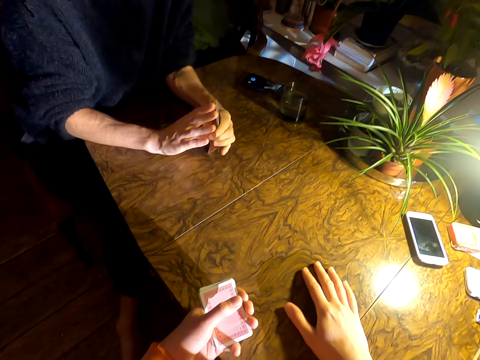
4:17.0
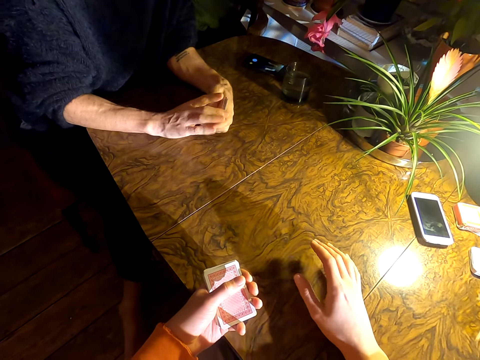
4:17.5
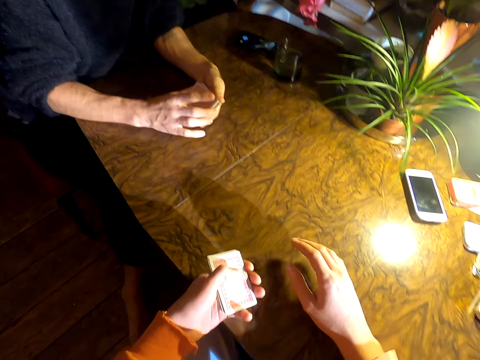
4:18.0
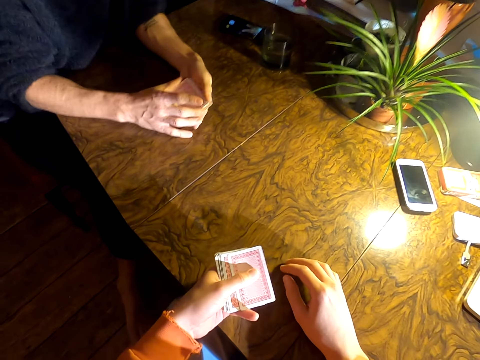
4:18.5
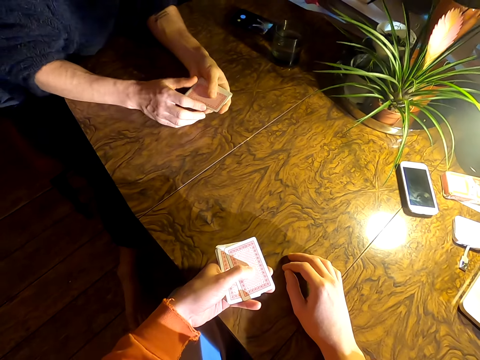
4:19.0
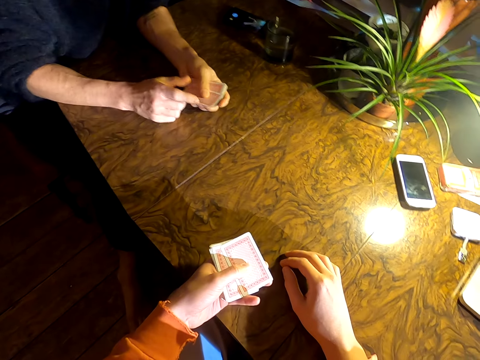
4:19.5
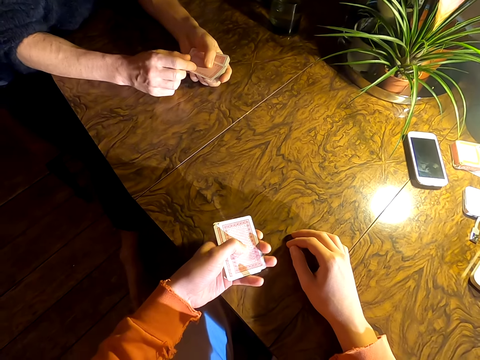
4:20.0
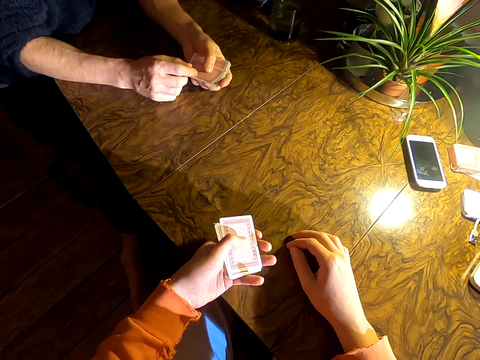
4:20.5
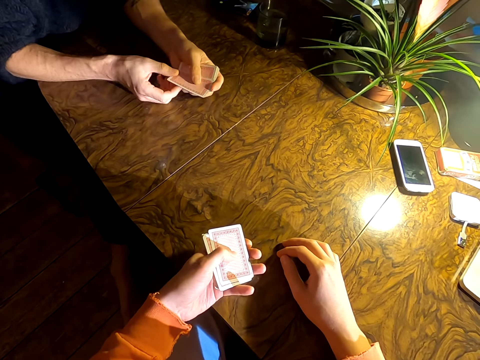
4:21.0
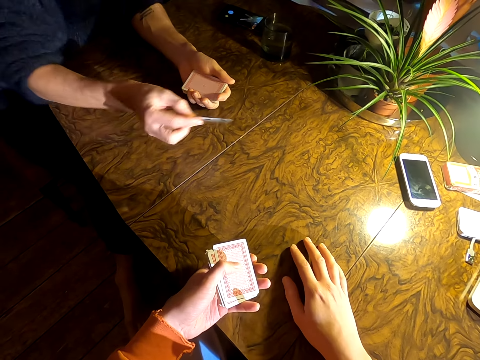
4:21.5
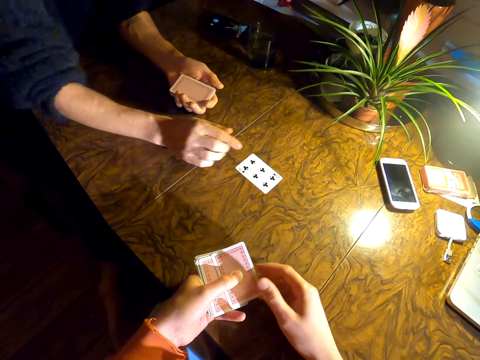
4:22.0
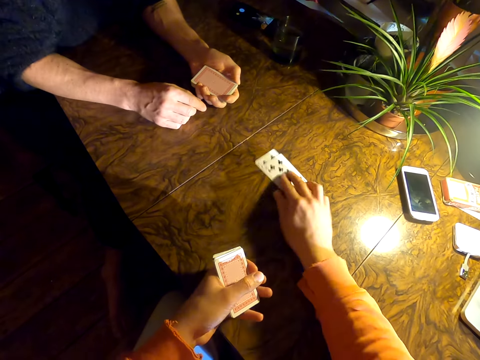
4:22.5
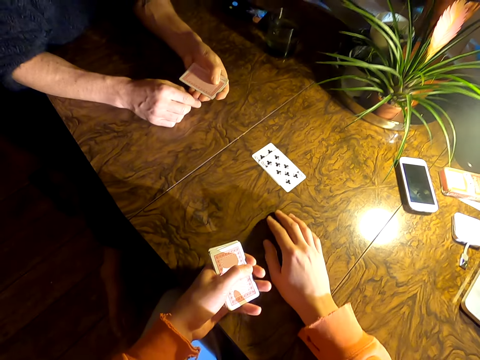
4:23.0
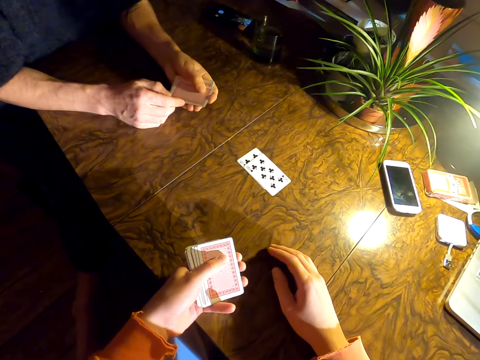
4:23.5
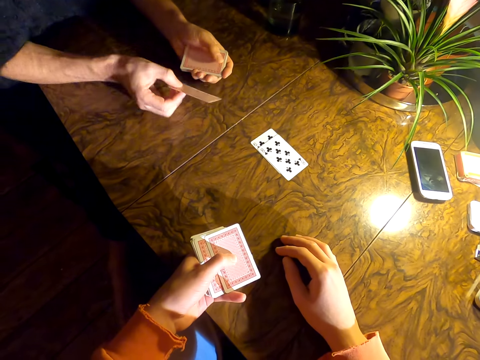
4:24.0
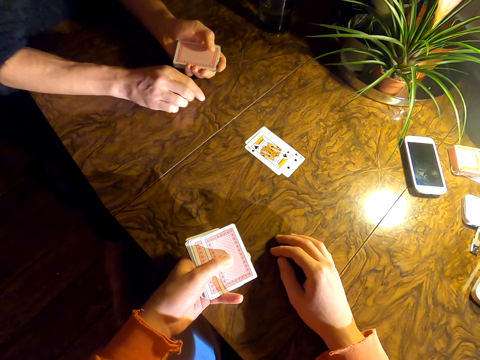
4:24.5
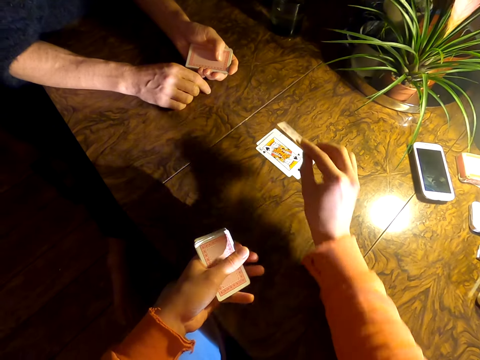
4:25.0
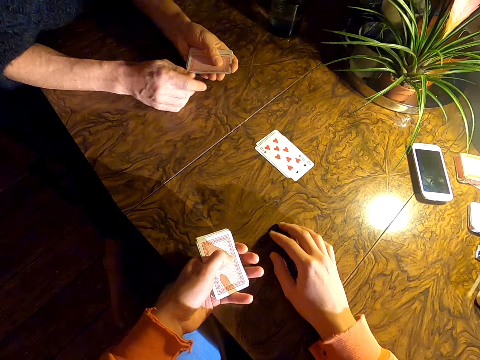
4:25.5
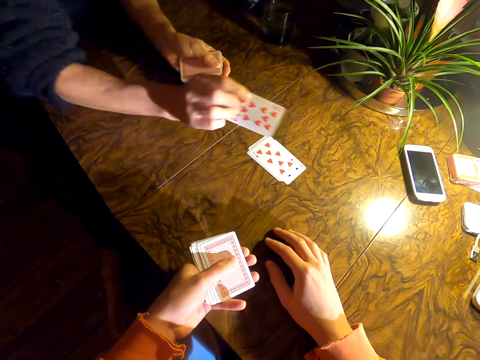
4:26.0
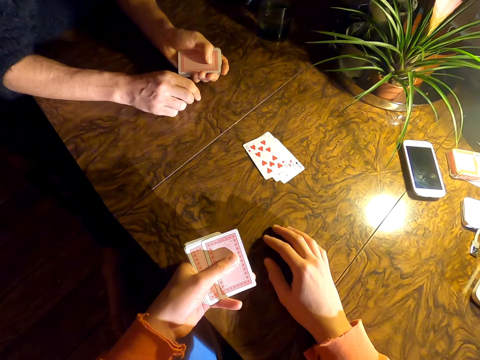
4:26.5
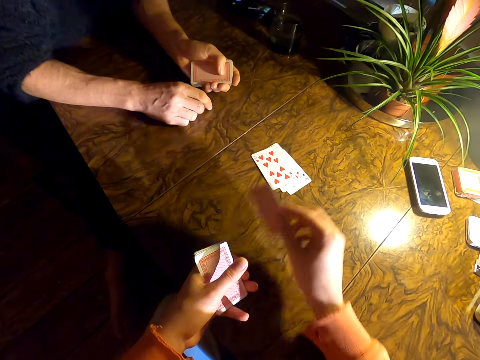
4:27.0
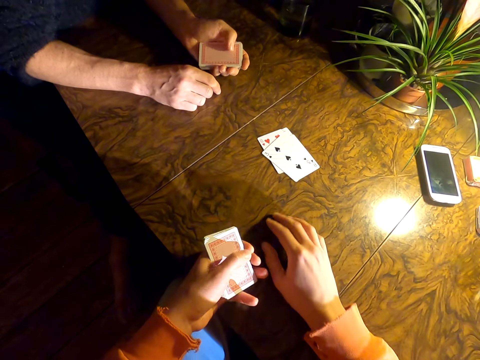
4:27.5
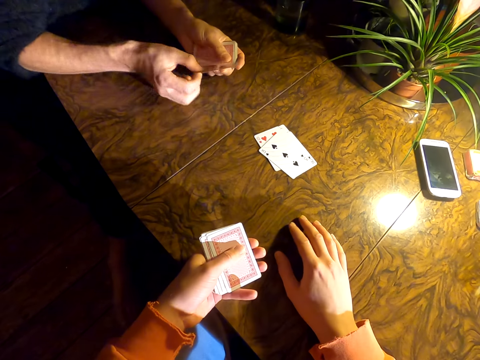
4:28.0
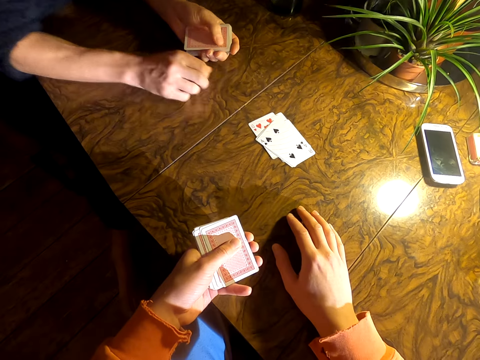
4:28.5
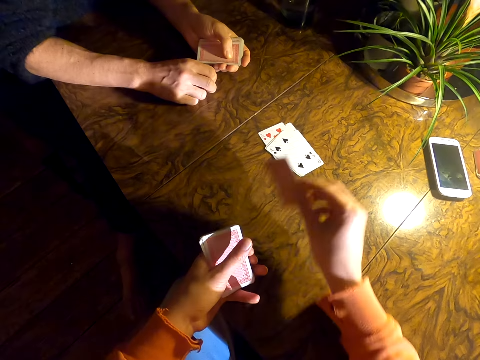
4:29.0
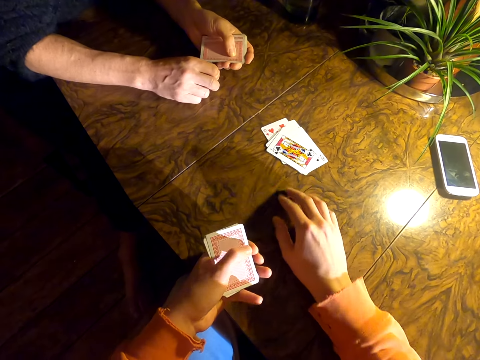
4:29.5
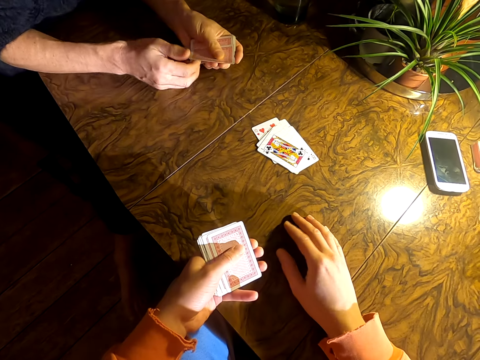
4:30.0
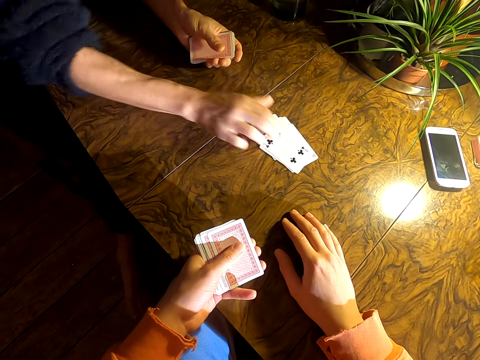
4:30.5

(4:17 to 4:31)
A man aligns the cards. The camera wearer converses with the man. They arrange the cards. They play cards with the man. The man puts down a card. The camera wearer puts down a card. The man puts down a card. The camera wearer puts down a card. The man puts down a card. The camera wearer puts down a card. The man puts down a card. The camera wearer puts down a card.

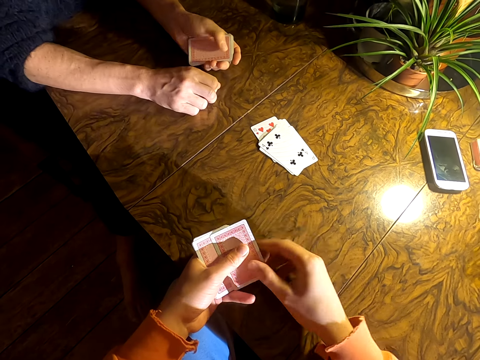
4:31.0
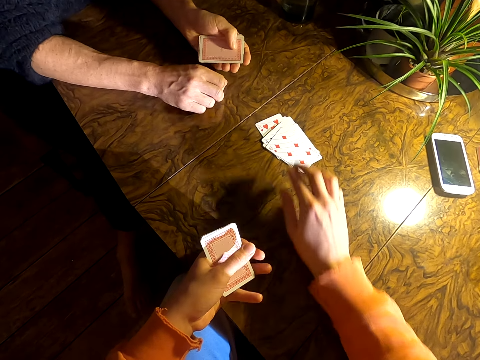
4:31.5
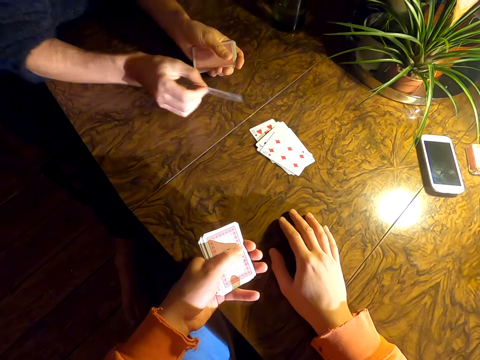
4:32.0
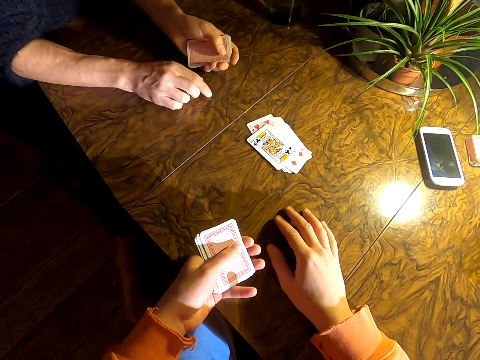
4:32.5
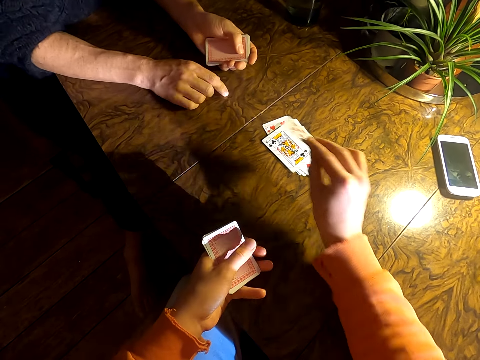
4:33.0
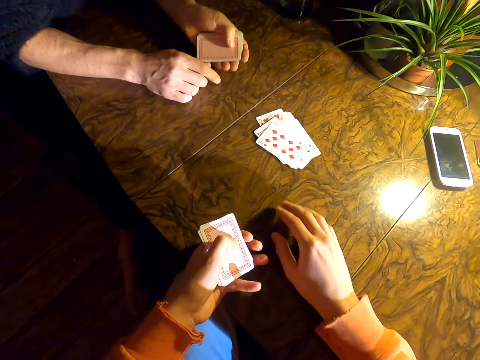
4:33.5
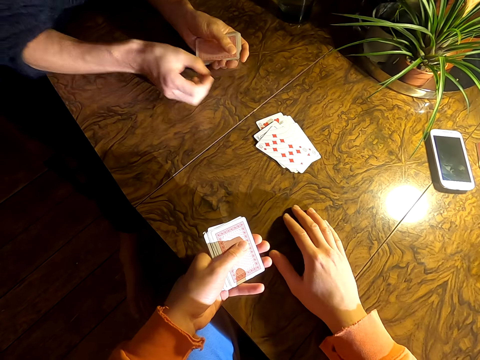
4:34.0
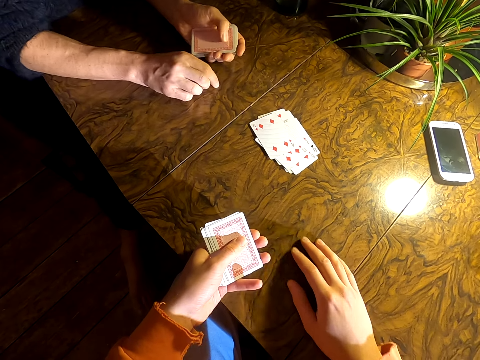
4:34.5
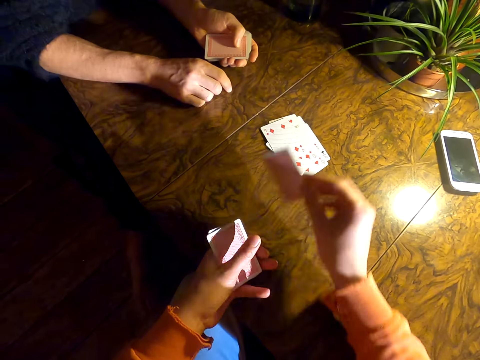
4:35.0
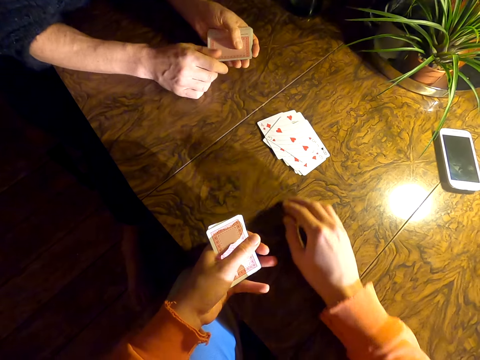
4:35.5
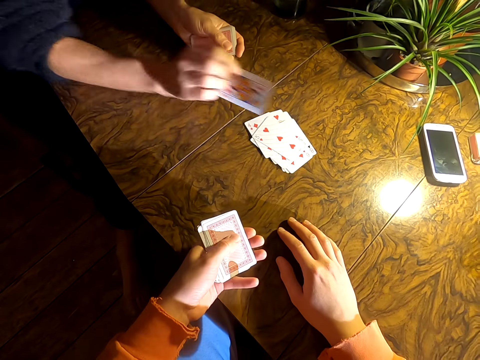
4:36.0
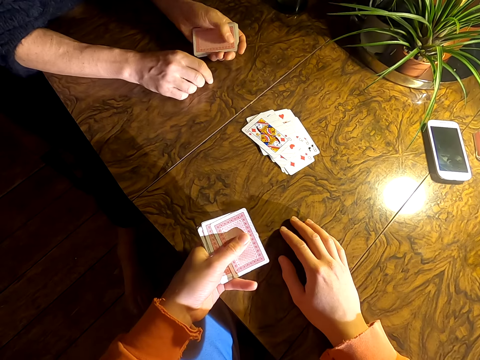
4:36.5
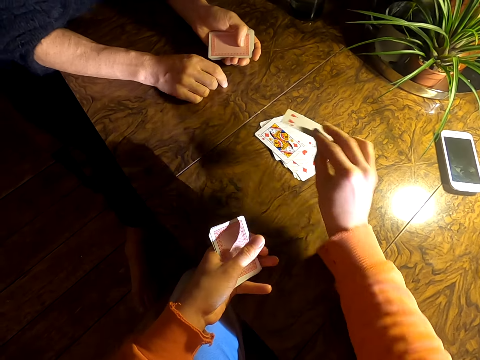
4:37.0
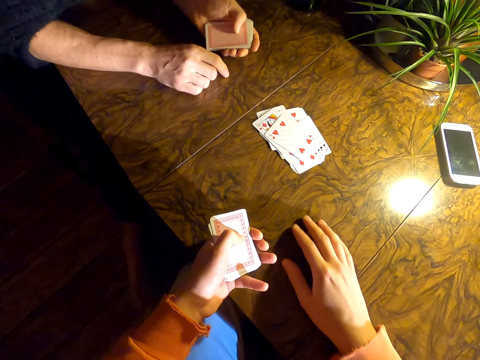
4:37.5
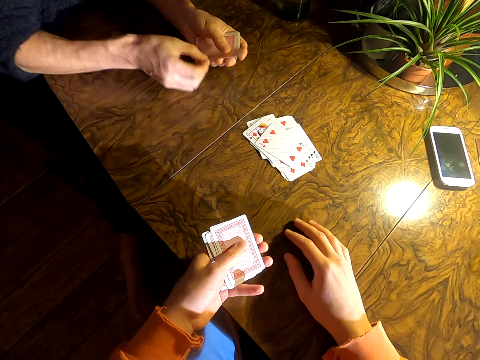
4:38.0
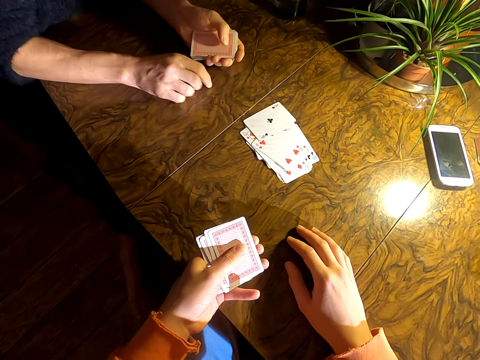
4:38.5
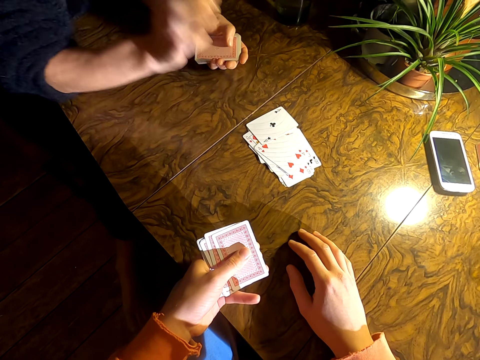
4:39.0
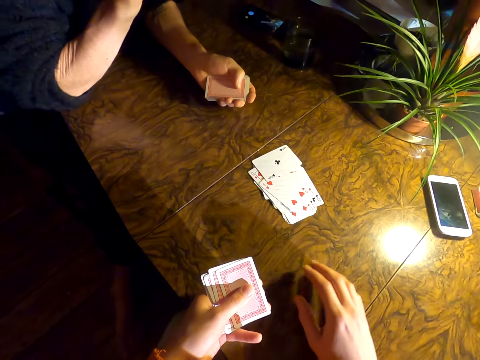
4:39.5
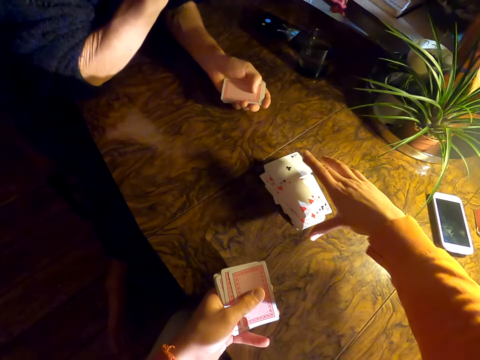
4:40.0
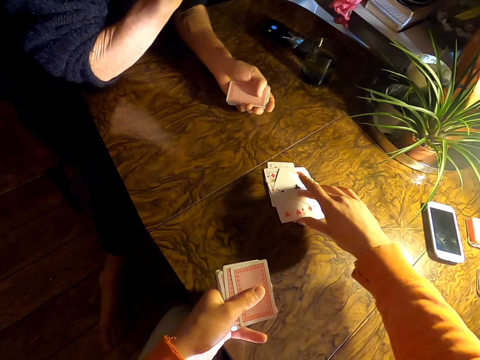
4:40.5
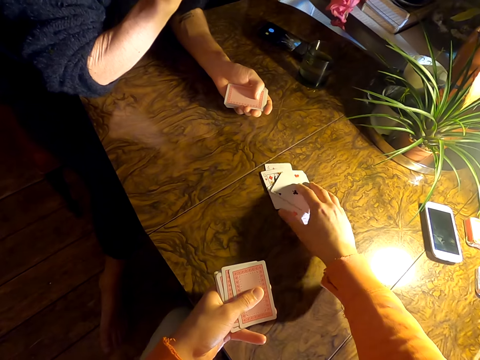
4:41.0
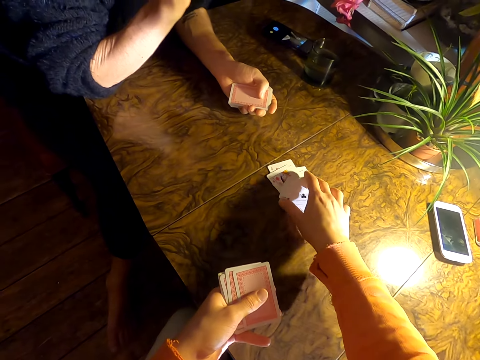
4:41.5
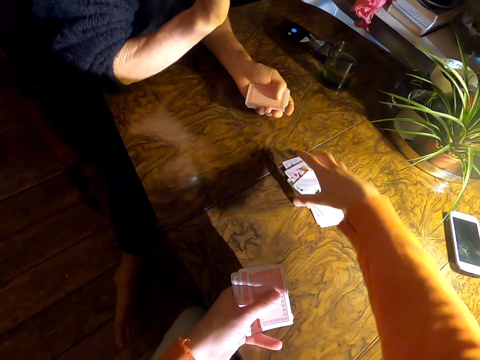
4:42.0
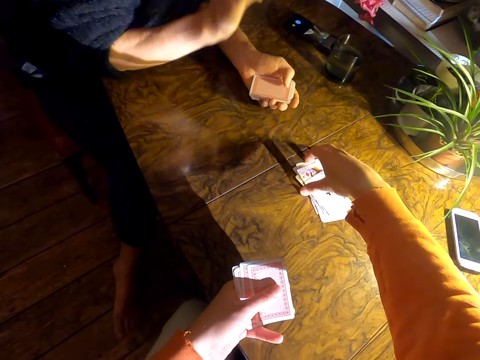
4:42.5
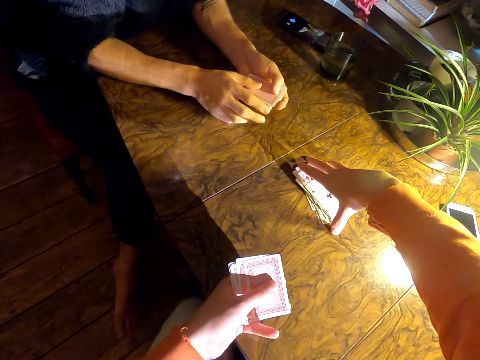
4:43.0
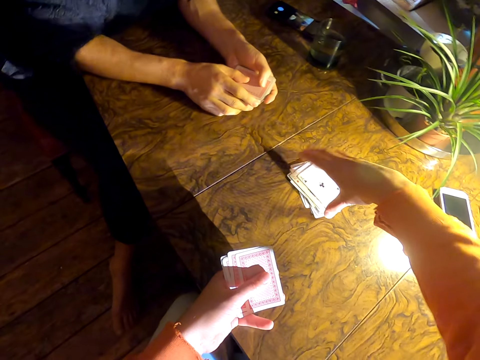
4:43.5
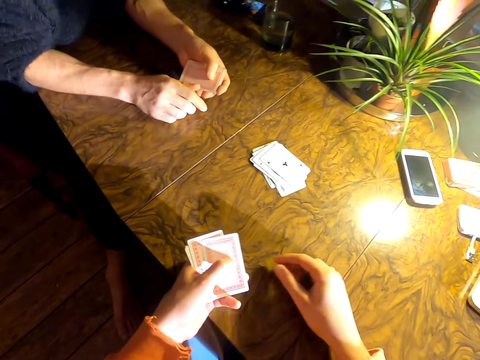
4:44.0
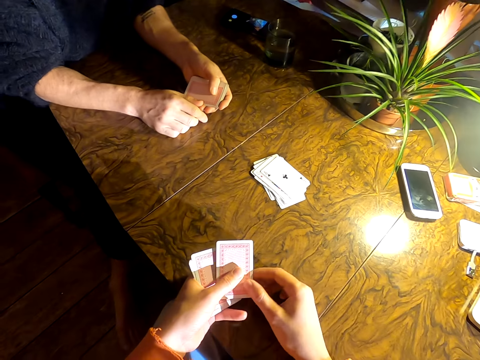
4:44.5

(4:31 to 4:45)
A man puts down a card. The camera wearer puts down a card. They put down a card again. The man puts down a card. The camera wearer puts down a card. The man puts down a card. The camera wearer puts down a card. The man puts down a card. The camera wearer aligns the cards on the table. They converse with the man. The man looks around.
